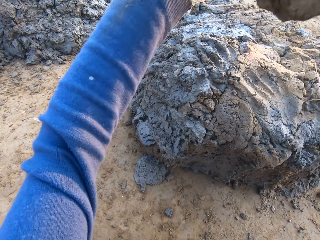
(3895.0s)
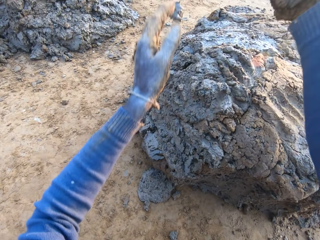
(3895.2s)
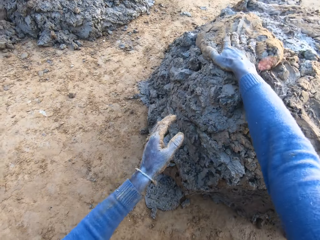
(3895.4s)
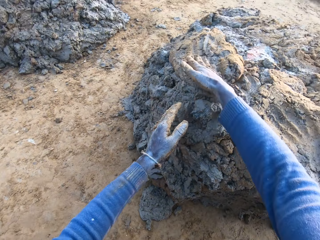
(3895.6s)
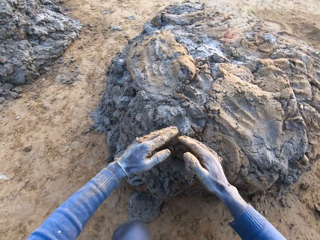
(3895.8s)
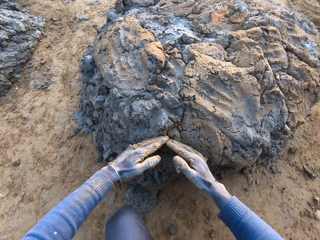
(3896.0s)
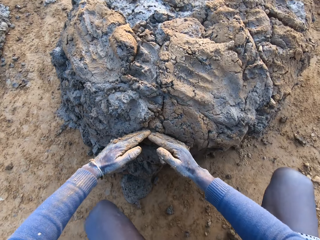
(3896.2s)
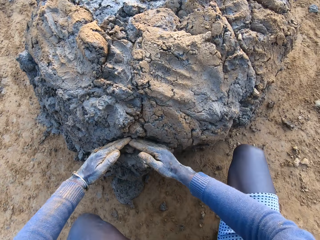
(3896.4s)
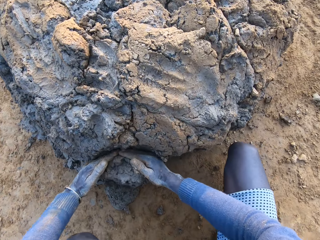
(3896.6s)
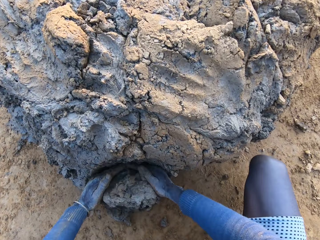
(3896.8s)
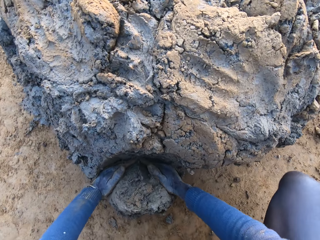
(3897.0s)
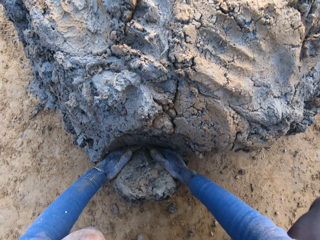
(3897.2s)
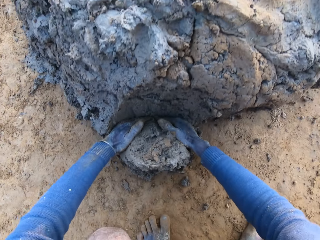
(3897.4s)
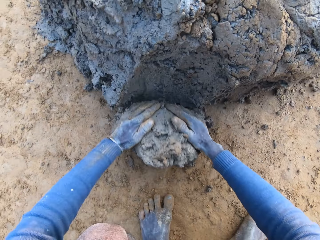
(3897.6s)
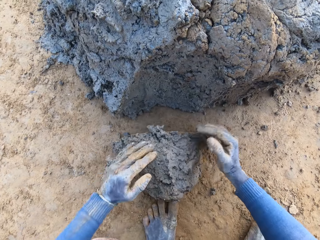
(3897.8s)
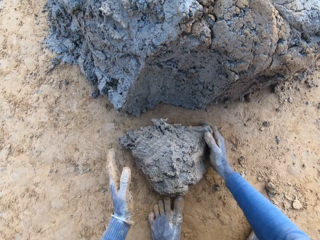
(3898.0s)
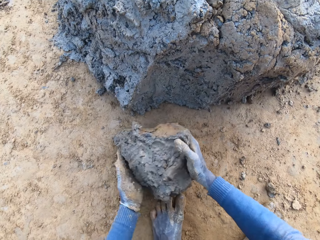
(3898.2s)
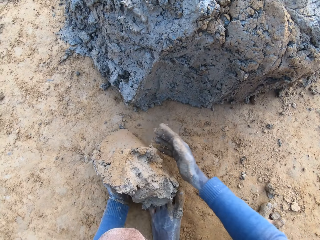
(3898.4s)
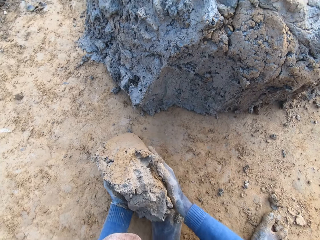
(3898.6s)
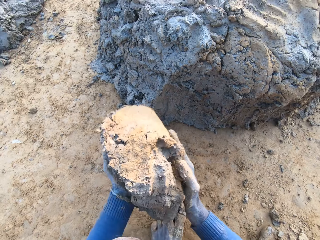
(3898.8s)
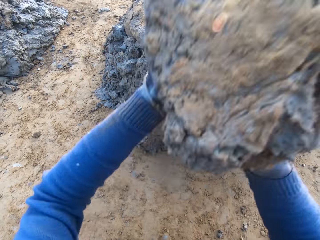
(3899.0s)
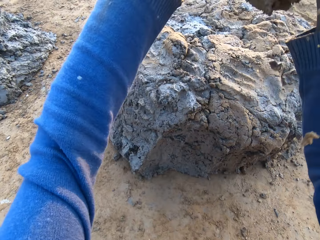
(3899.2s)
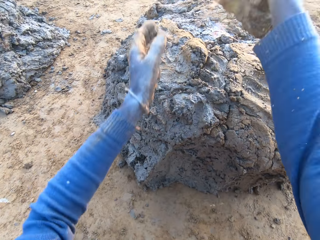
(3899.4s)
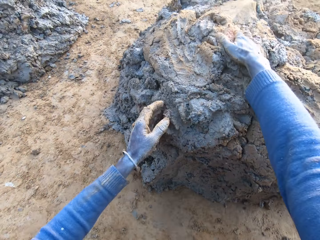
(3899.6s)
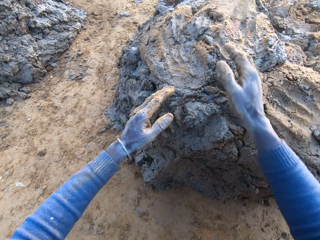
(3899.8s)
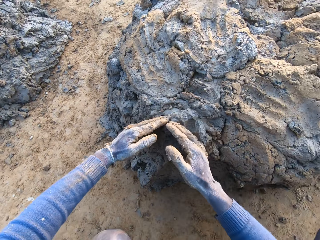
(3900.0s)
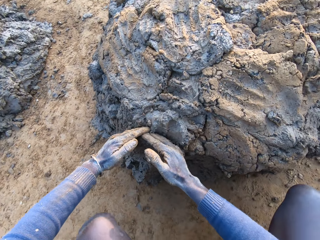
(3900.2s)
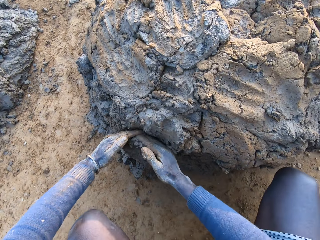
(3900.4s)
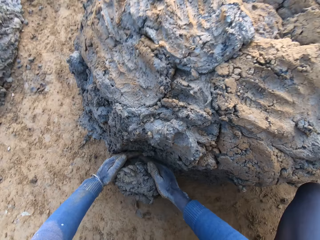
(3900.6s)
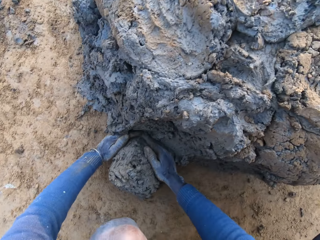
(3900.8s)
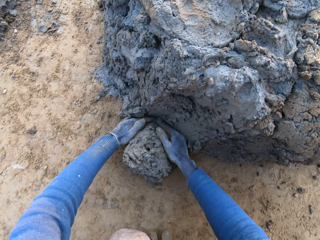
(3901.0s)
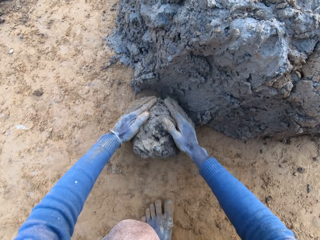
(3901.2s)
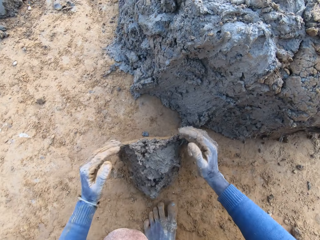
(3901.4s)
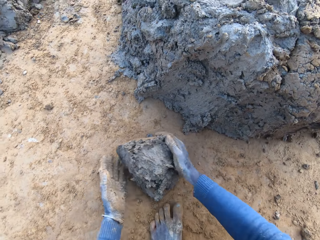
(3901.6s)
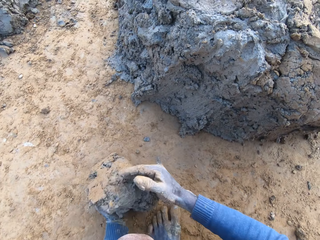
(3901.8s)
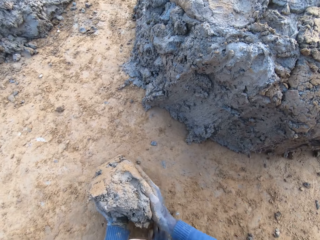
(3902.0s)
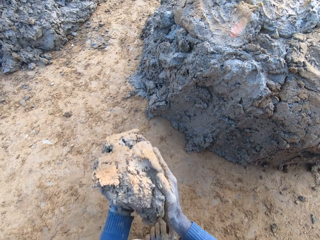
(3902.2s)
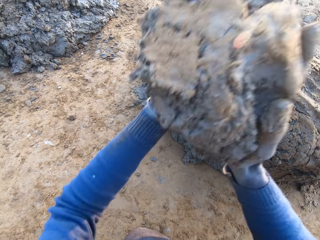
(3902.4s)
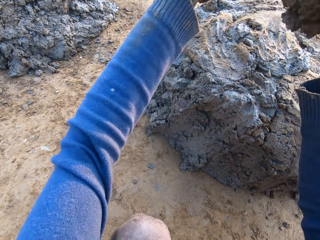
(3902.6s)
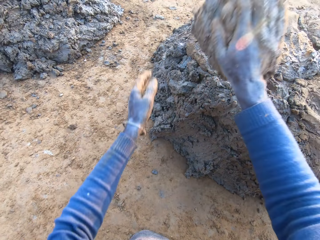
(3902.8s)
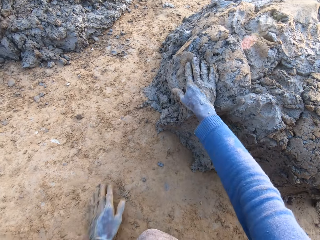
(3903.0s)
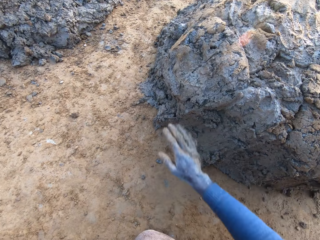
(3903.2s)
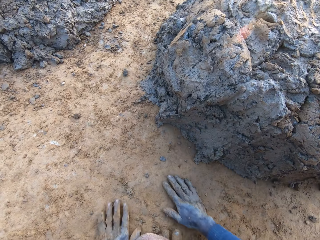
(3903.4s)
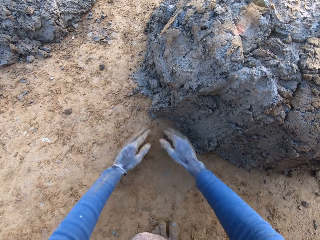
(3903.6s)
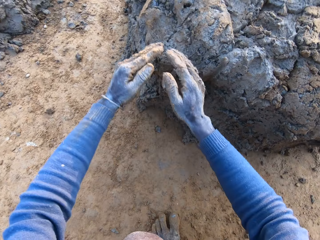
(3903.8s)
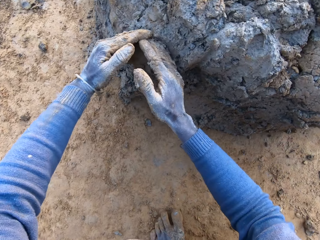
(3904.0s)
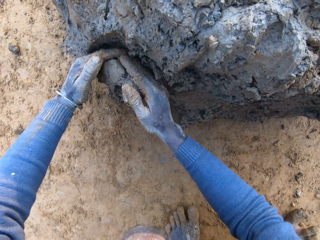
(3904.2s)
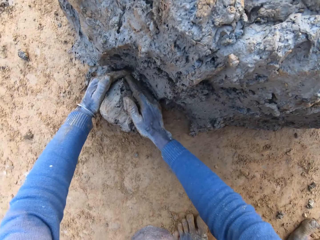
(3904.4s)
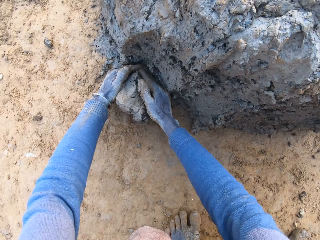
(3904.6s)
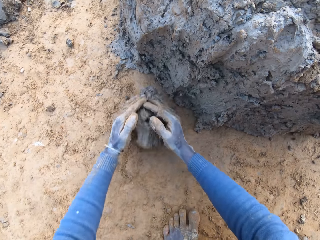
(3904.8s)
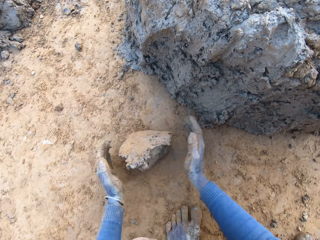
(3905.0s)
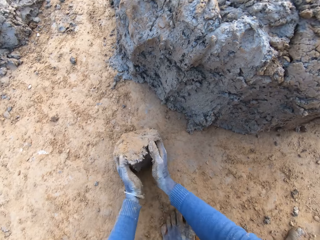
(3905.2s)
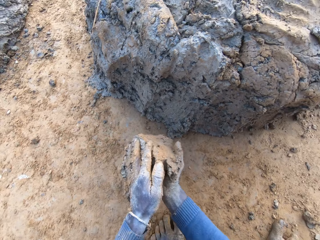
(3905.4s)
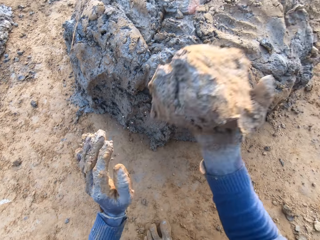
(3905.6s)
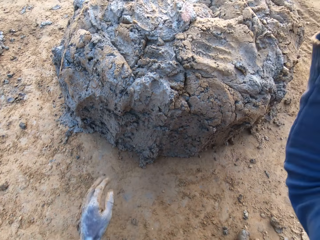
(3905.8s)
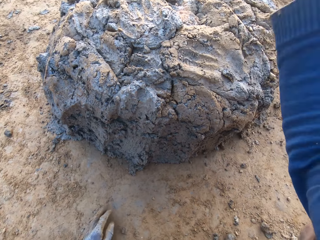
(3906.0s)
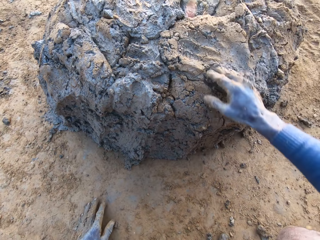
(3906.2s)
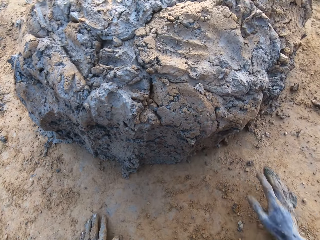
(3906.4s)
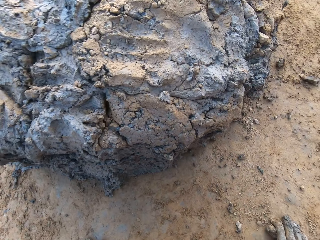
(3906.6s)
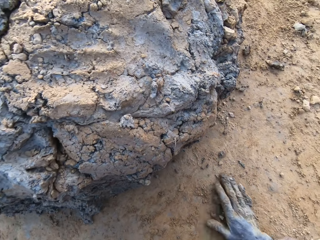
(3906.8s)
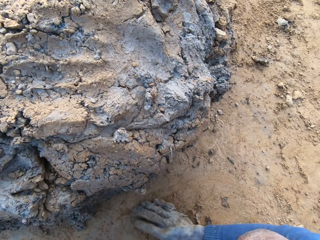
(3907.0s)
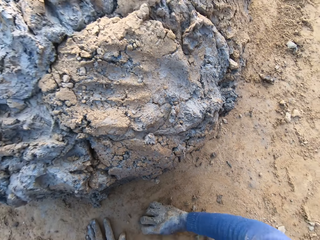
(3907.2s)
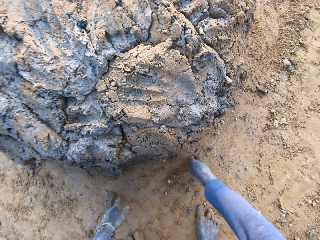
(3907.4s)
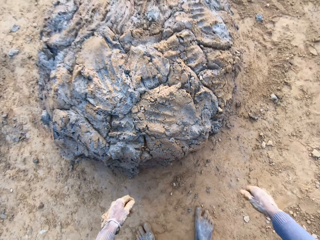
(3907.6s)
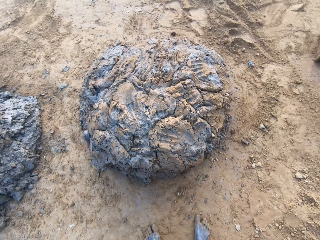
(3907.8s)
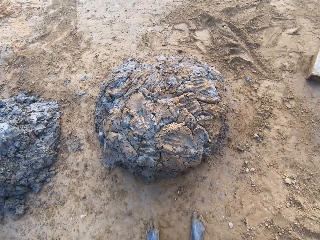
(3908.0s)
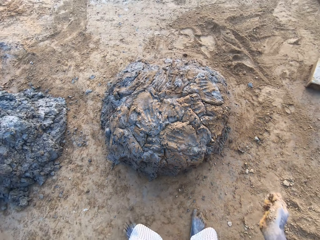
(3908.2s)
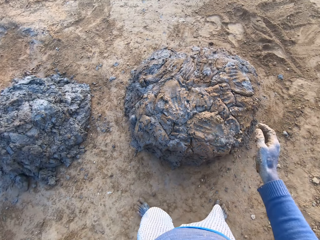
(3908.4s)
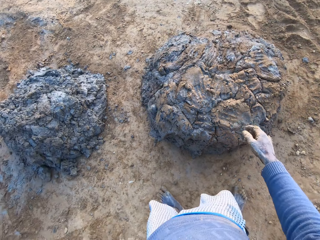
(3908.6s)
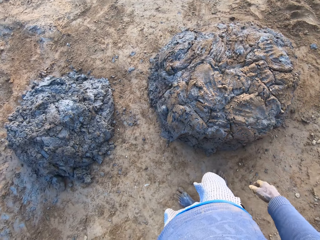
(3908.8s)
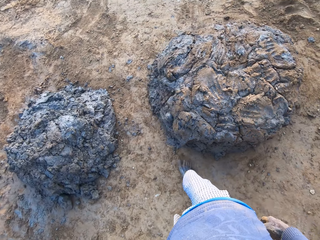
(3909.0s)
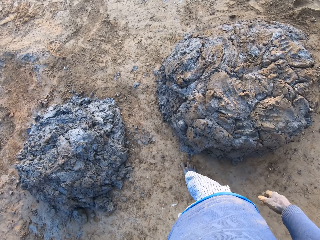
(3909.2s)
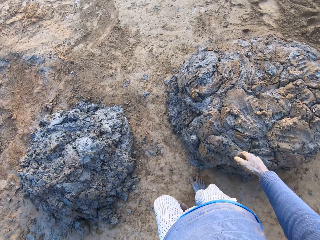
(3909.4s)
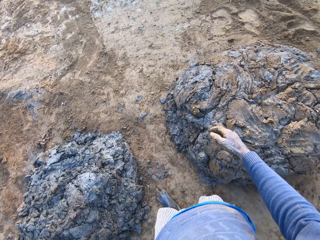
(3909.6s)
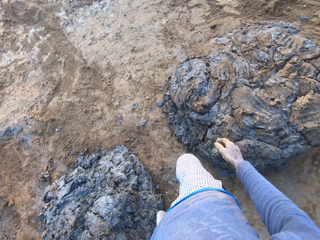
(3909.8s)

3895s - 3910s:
The camera wearer drops the clay on the heap of clay. He takes some clay from the base of the heap of clay with his hands. He drops the clay on the heap of clay. He takes some clay from the base of the heap of clay with his hands. He drops the clay on the heap of clay. He takes some clay from the base of the heap of clay with his hands. He drops the clay on the heap of clay. He stands up. He moves to another side of the heap of clay.

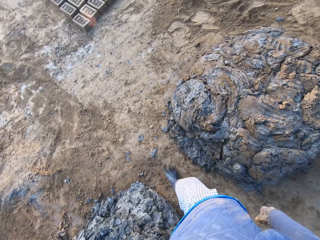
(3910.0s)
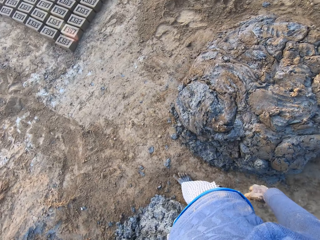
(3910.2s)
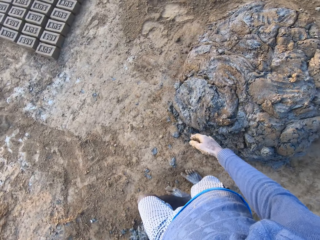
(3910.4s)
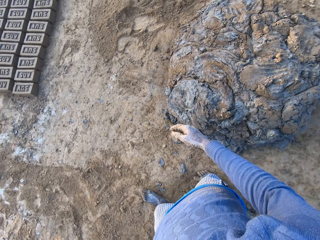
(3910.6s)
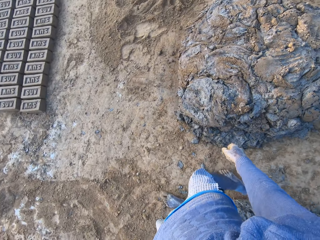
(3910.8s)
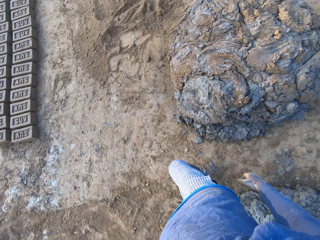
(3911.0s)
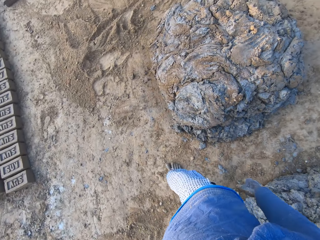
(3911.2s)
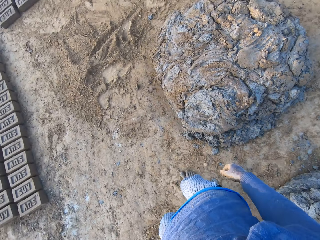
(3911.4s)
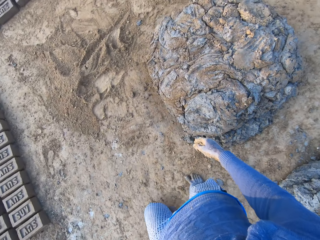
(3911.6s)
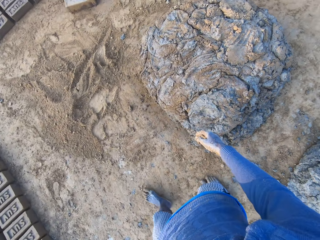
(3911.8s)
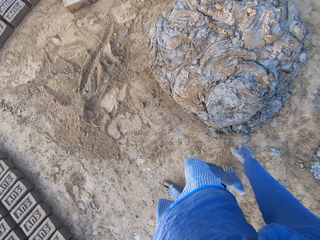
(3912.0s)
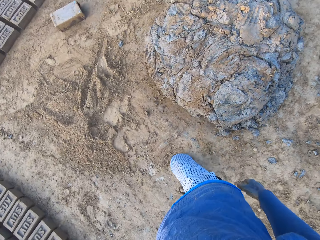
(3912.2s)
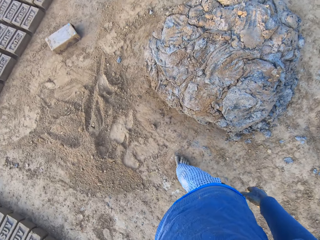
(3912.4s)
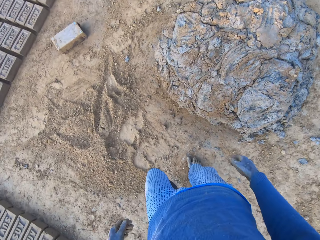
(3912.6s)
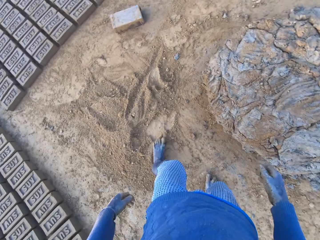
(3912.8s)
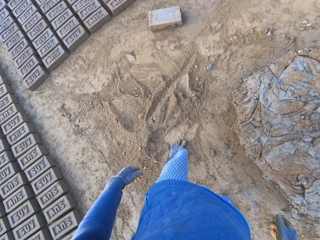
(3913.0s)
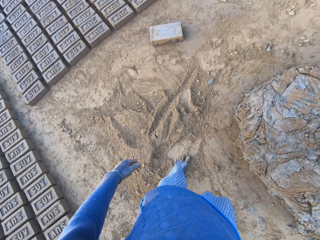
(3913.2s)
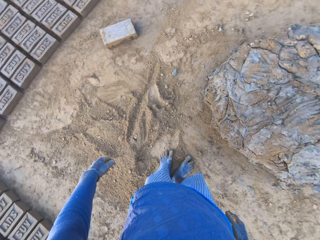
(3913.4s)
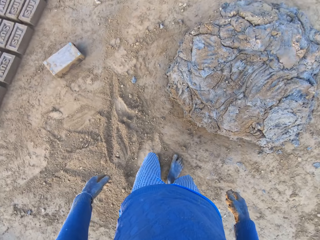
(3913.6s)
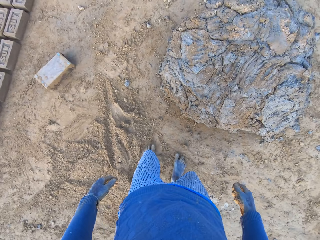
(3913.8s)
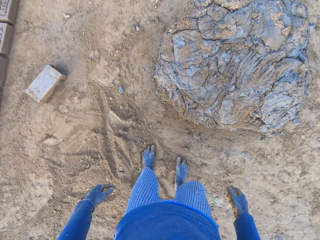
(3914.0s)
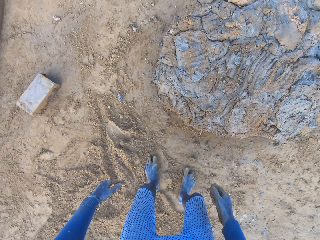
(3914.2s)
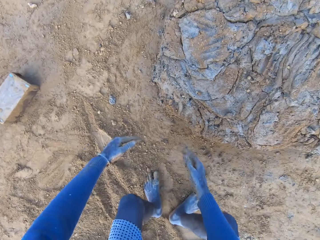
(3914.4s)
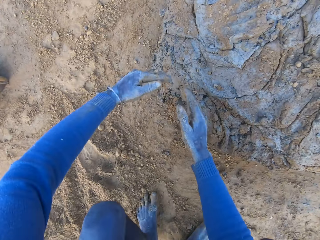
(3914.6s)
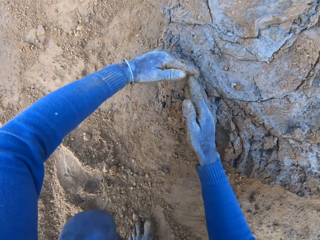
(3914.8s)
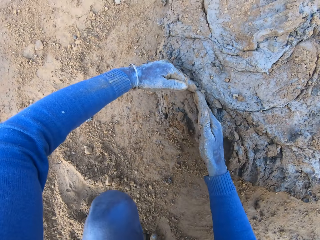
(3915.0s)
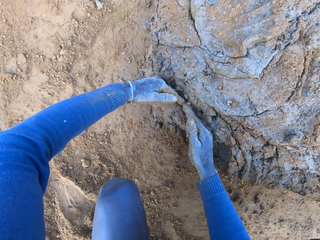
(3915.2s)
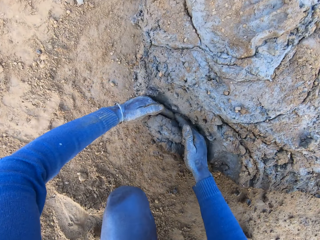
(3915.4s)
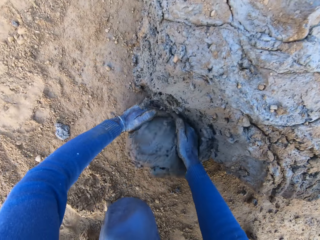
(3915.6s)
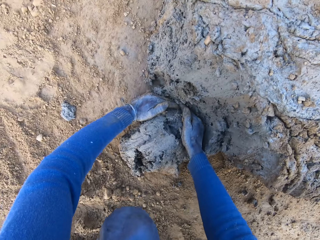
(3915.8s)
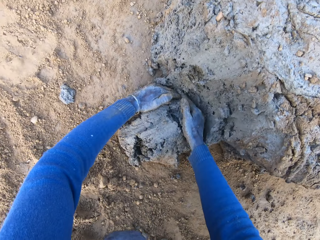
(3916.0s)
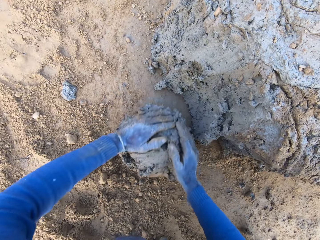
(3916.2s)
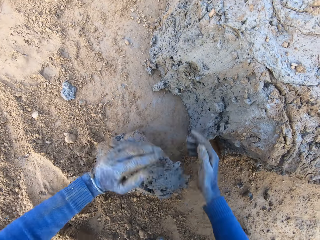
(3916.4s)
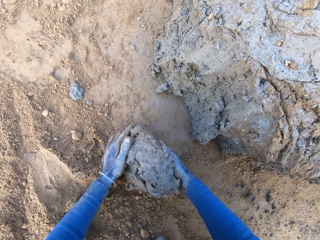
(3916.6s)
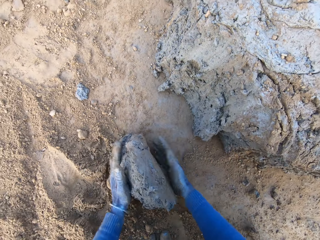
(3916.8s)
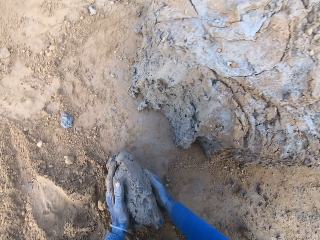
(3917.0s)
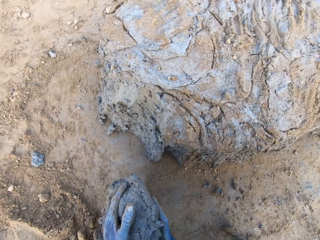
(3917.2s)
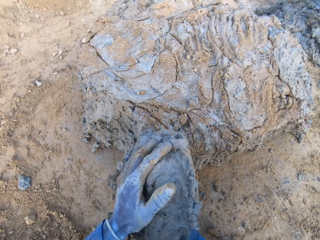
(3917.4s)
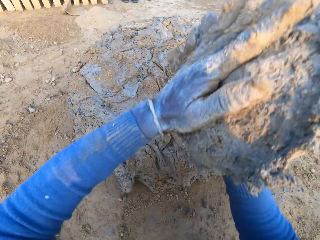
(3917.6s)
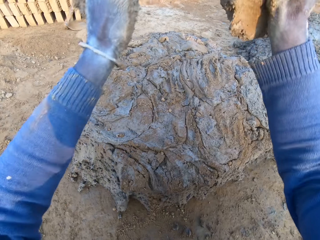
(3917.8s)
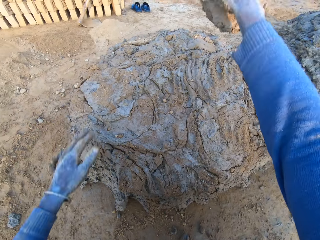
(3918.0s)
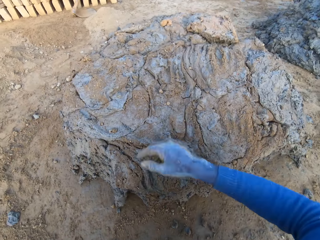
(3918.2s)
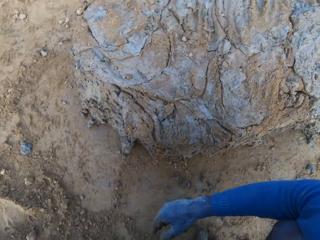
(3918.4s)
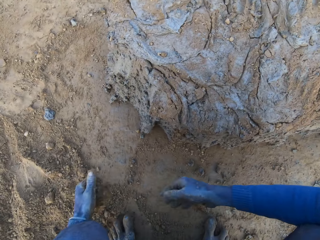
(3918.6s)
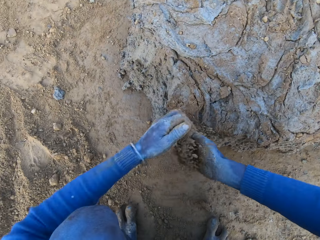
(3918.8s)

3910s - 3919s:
The camera wearer takes some clay from the base of the heap of clay with his hands. He drops the clay on the heap of clay.
